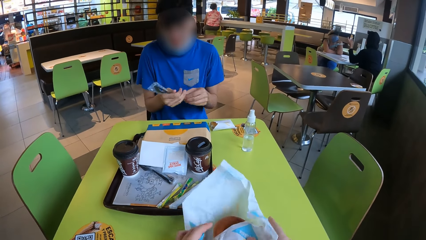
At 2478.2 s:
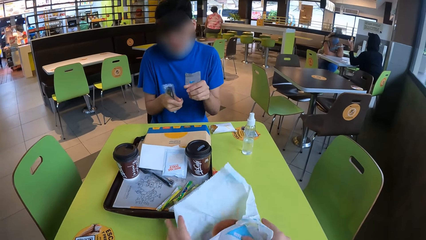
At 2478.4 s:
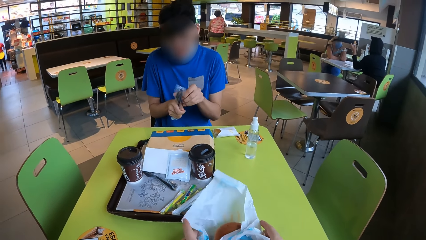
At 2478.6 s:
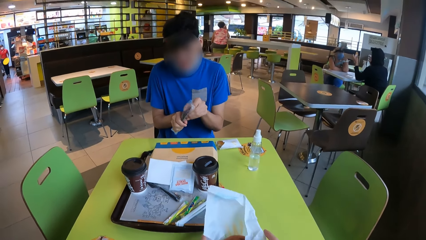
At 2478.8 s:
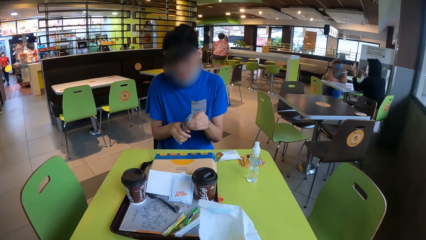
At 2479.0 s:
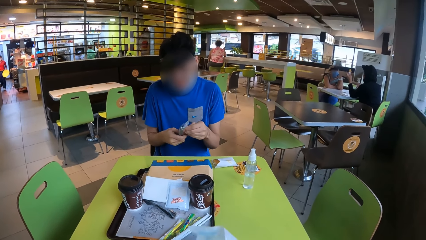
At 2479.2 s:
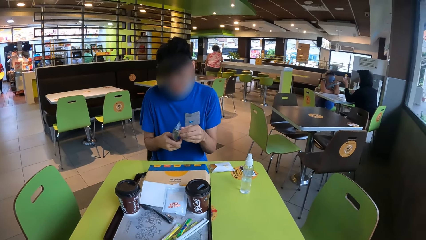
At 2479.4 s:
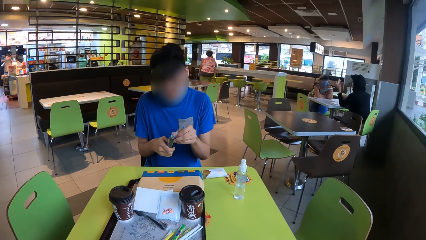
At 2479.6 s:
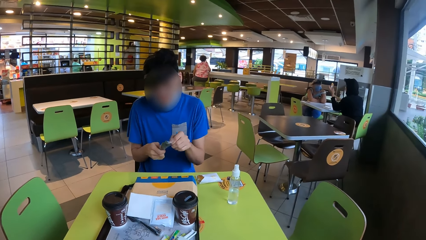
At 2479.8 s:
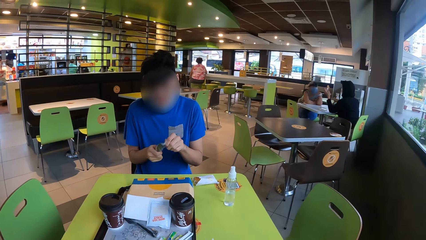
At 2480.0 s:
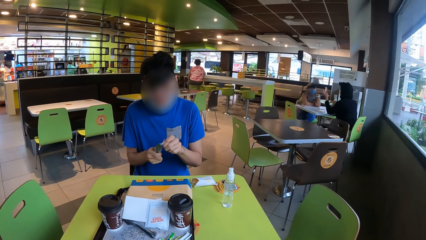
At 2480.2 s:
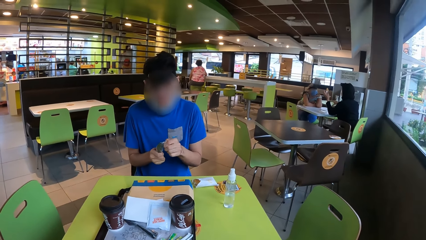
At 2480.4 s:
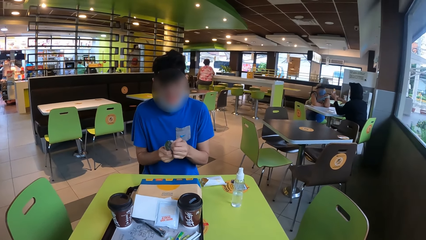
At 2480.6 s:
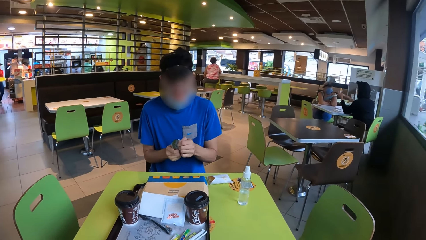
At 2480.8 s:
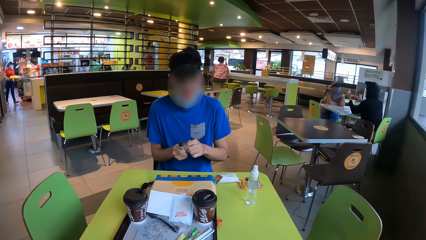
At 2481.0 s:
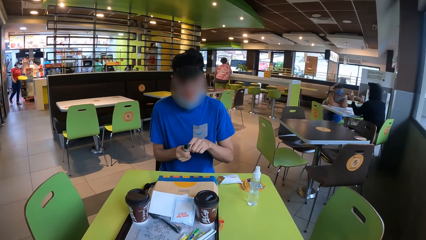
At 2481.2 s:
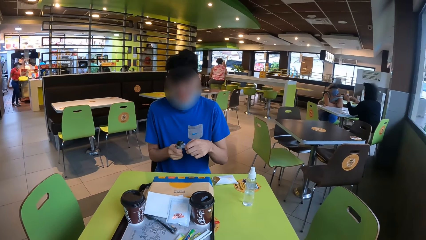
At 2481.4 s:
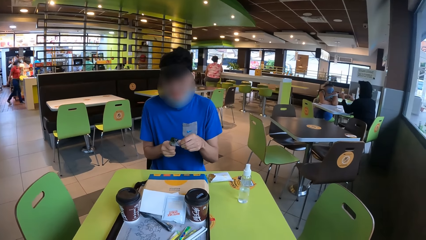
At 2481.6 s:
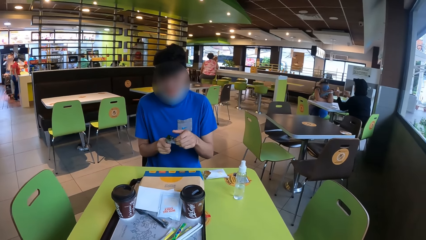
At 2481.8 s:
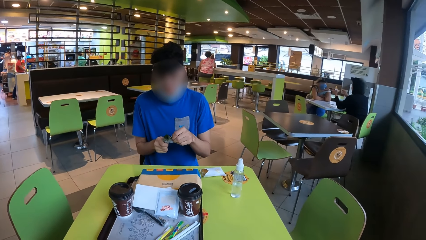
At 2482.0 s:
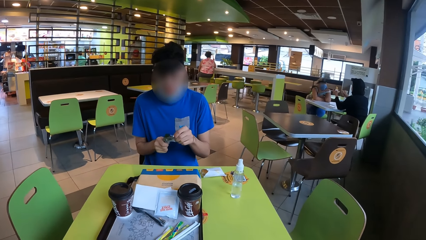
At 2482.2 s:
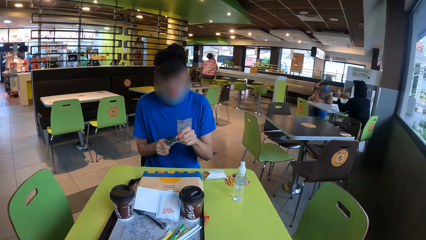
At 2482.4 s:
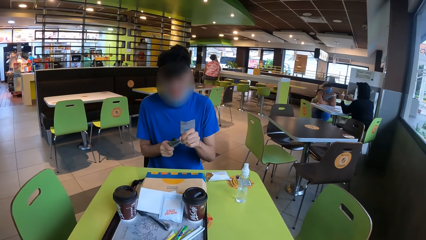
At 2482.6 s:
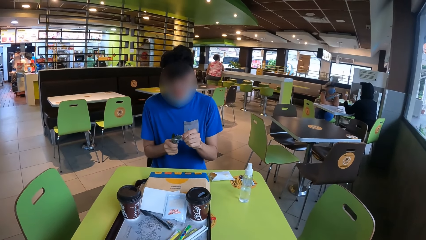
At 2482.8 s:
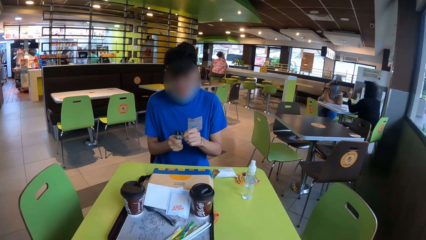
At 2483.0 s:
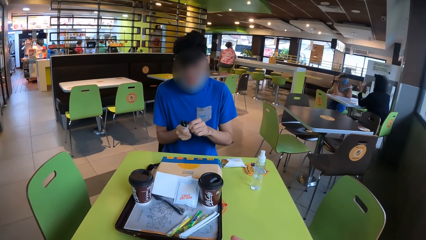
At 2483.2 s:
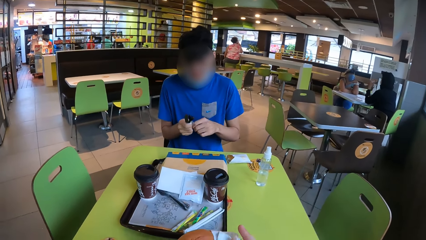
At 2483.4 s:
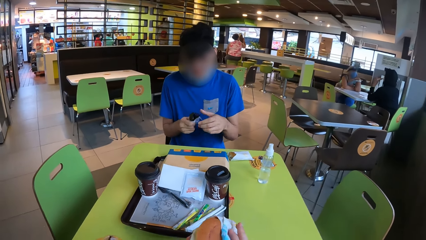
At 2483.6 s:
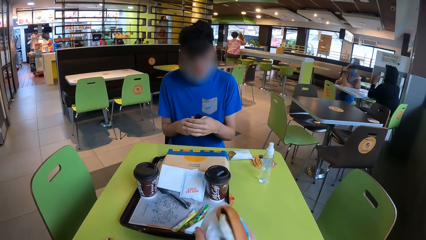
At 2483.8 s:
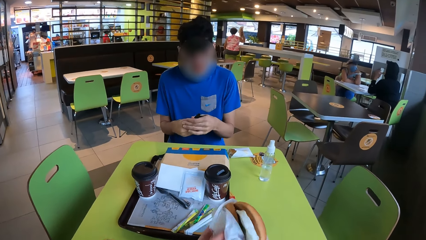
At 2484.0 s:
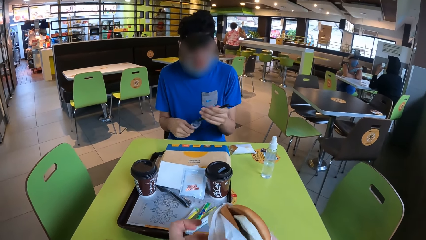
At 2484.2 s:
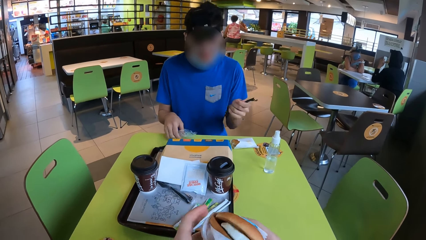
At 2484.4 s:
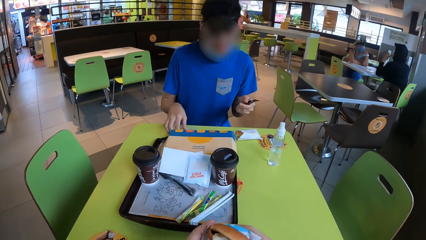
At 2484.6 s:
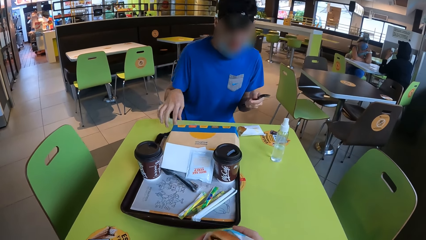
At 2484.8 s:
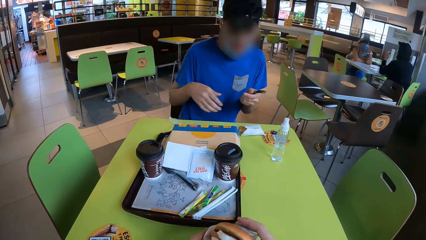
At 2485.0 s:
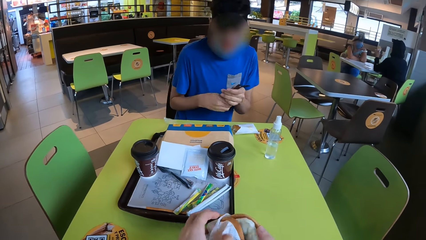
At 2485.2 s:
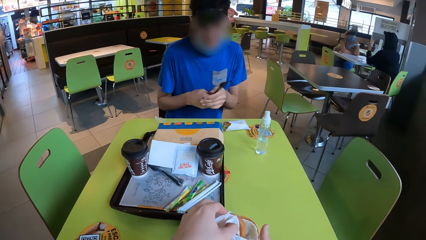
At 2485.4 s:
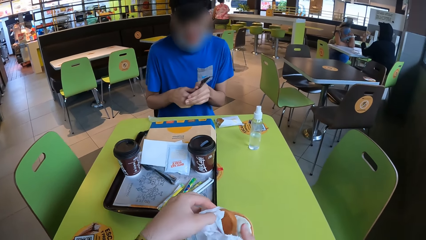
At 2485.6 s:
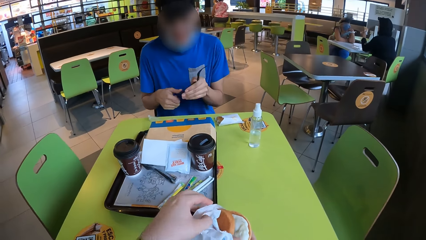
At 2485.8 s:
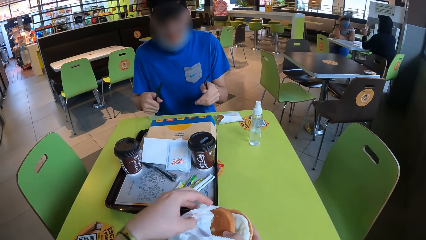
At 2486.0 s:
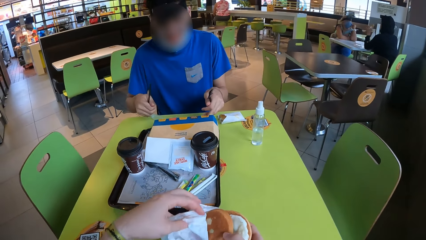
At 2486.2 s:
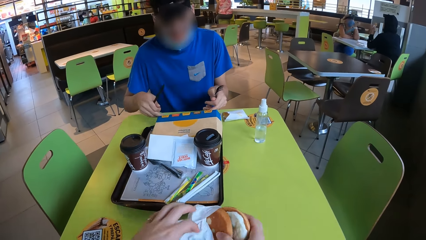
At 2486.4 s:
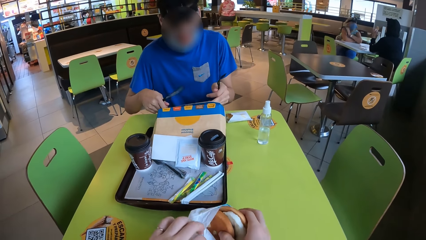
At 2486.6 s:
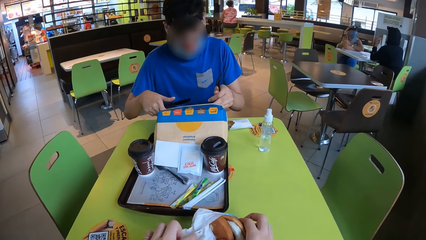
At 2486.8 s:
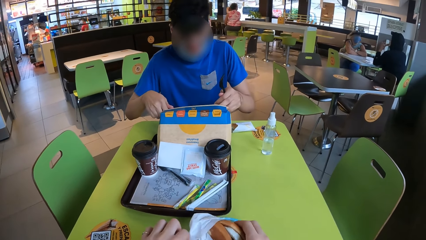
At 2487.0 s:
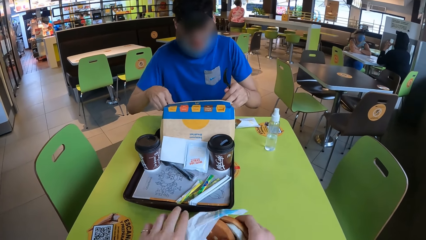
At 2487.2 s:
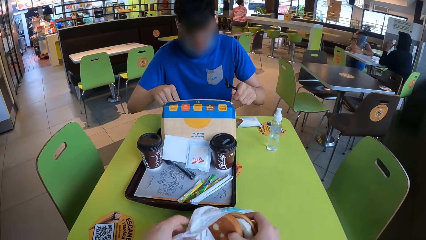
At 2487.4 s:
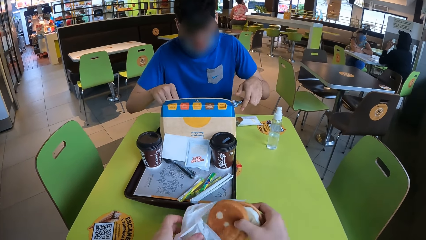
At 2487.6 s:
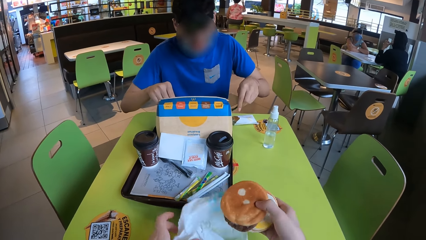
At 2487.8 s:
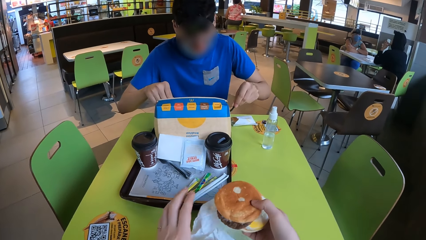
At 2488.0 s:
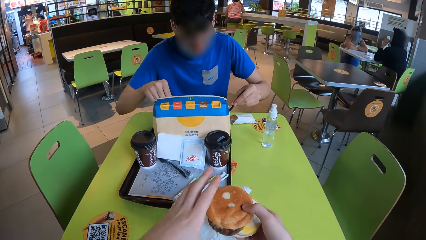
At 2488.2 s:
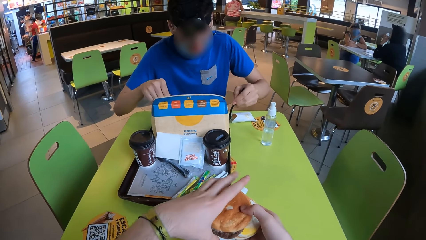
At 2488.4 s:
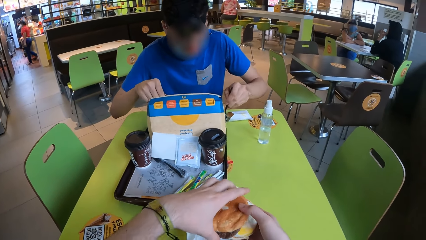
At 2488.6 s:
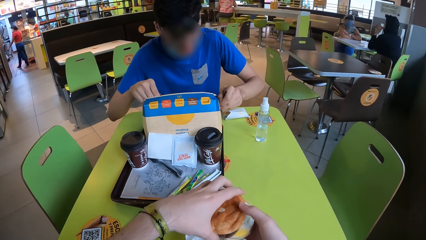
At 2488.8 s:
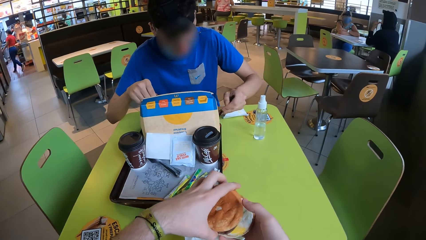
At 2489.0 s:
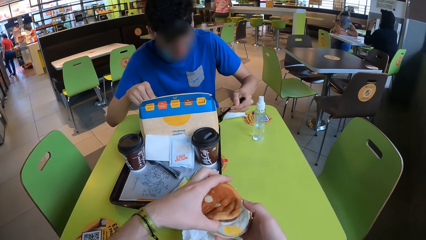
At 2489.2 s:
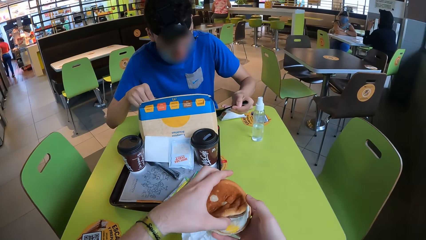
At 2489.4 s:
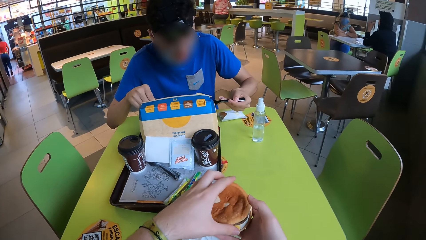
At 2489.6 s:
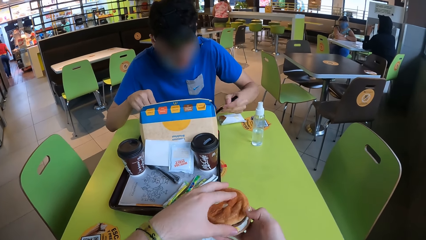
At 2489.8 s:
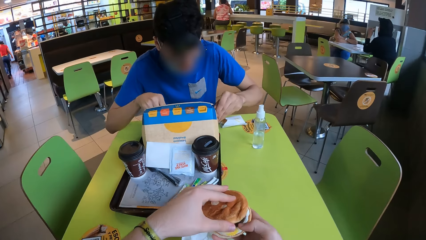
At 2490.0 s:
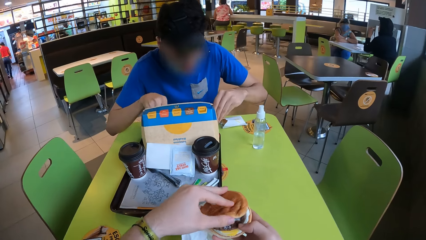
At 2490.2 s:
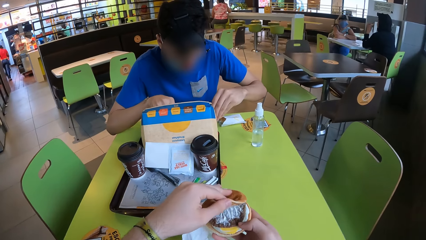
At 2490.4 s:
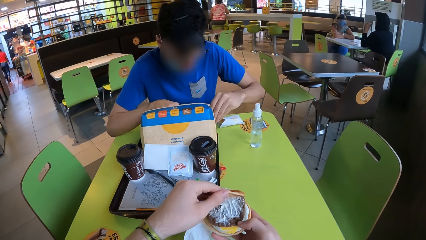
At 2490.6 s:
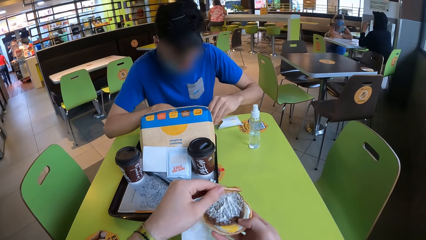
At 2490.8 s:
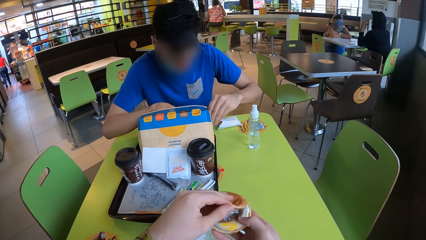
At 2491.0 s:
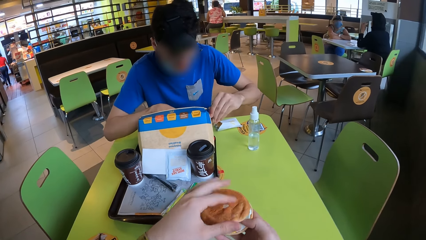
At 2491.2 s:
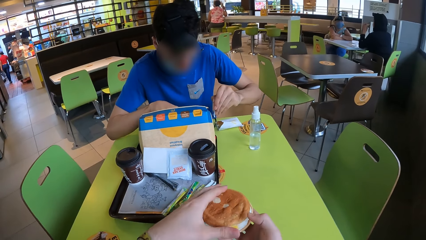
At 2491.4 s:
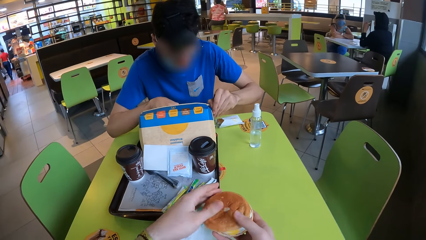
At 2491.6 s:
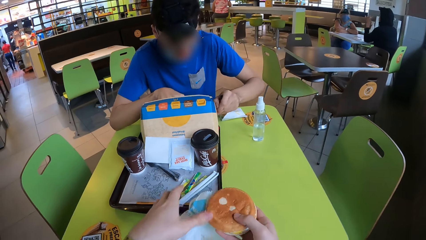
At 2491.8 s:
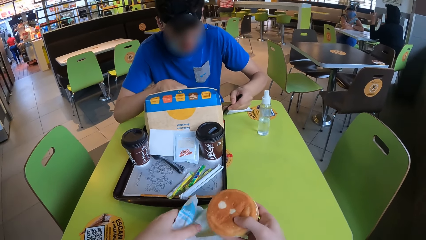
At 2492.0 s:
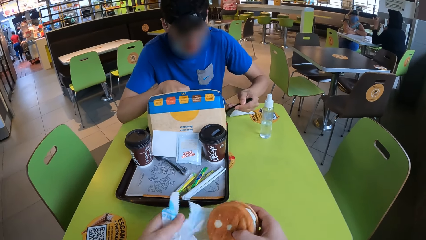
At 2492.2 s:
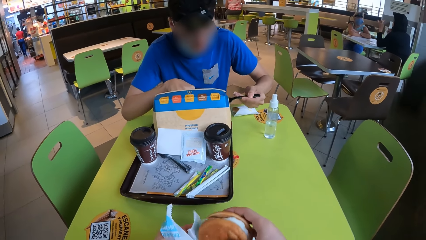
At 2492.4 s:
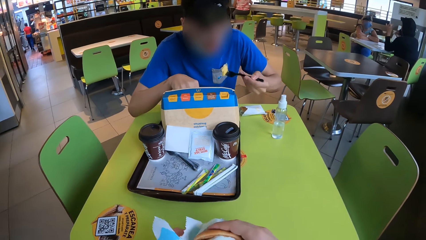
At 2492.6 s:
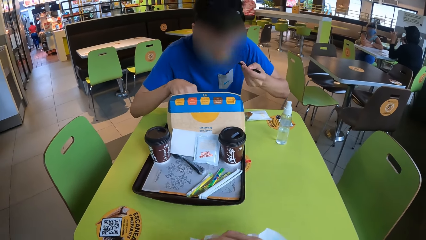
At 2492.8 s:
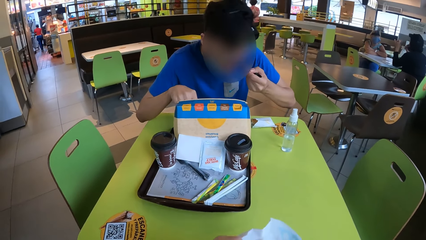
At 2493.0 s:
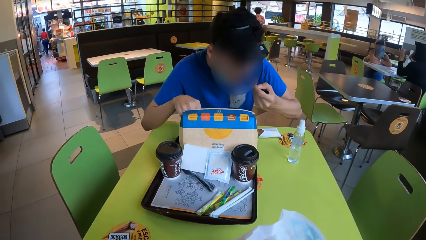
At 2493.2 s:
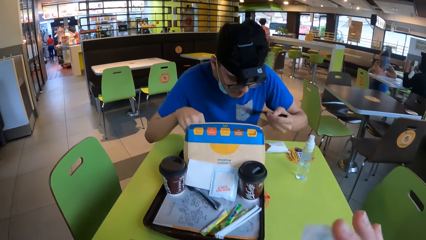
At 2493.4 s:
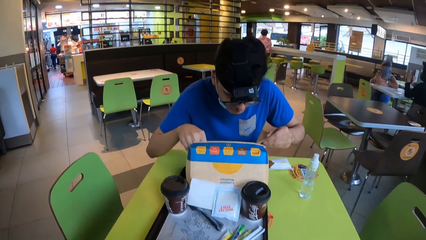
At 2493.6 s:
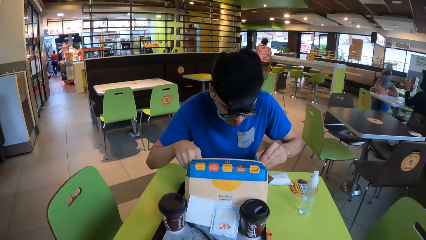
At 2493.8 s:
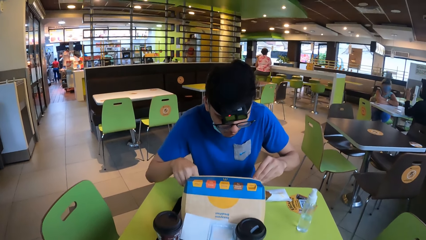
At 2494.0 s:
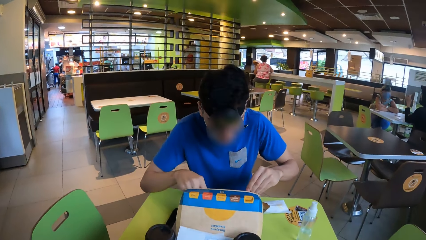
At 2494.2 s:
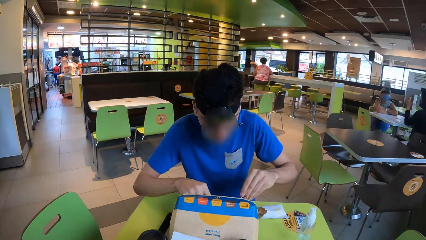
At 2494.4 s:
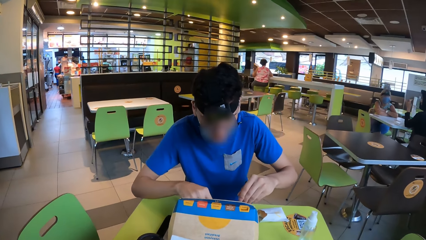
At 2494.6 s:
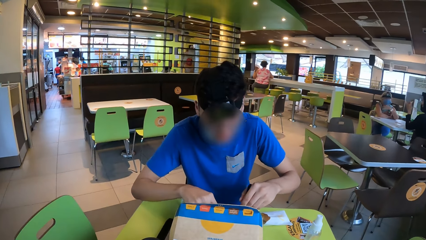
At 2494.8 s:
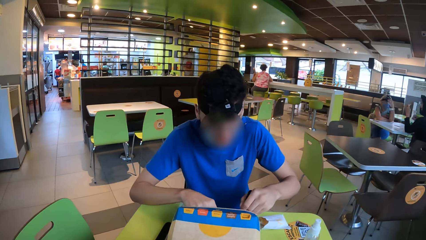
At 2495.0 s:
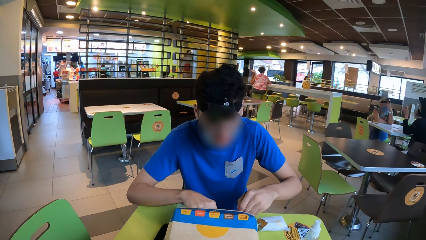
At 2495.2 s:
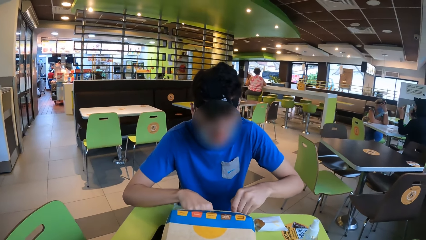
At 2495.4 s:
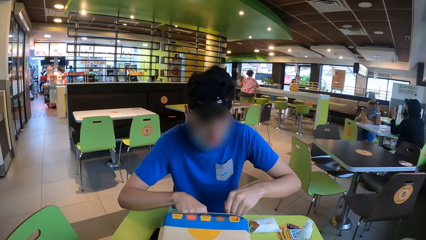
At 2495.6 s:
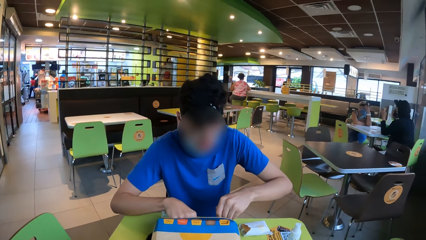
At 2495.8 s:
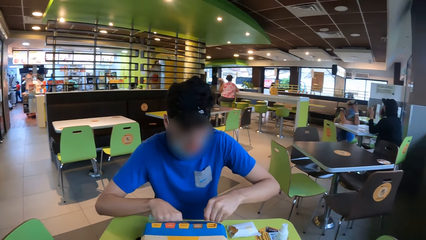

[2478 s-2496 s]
The man turns the fork in his hands, removes the fork from the paper and unfolds the paper. The camera wearer holds the burger with both his hands. The man places the paper on the table. The camera wearer holds the paper. He separates the knife and fork. The man holds the fork. The camera wearer removes the burger from the paper. The man opens the box. The camera wearer holds the burger with both his hands. The man picks up food. The camera wearer fixes the buns on the burger and touches the snack. He places the burger in the wrapper and holds the paper. The man eats the food with the fork and picks up food.
